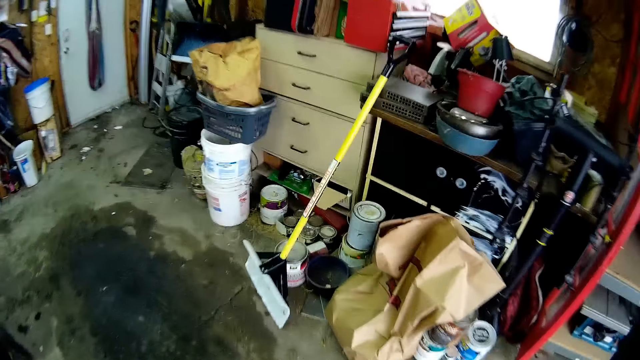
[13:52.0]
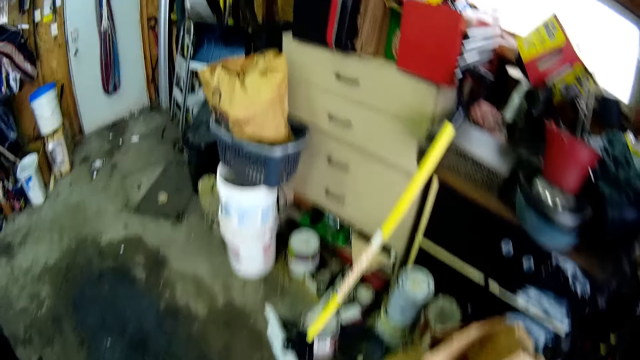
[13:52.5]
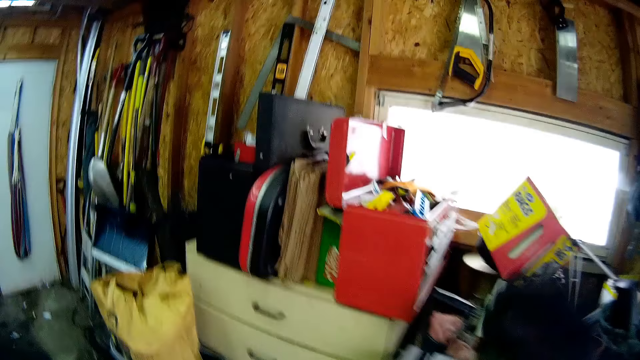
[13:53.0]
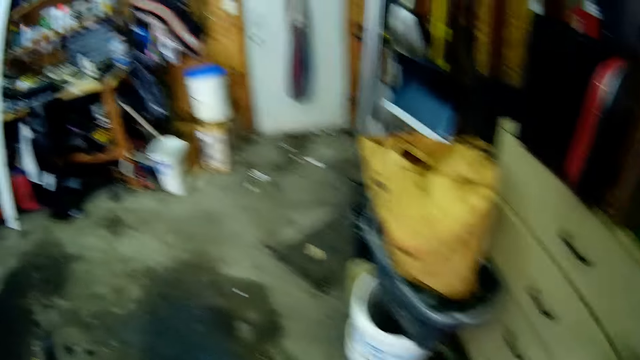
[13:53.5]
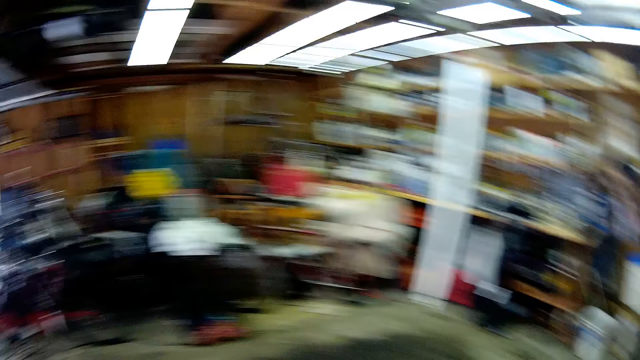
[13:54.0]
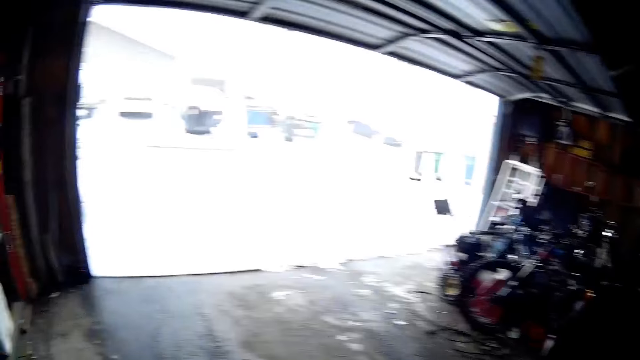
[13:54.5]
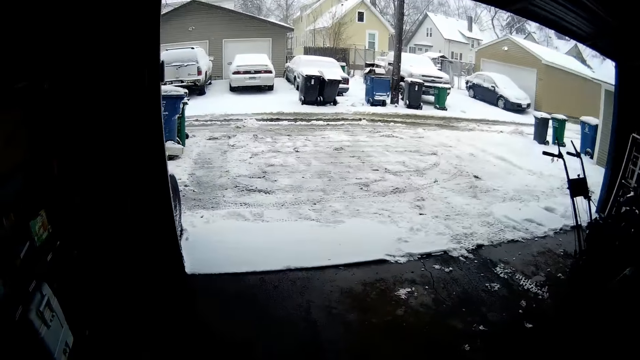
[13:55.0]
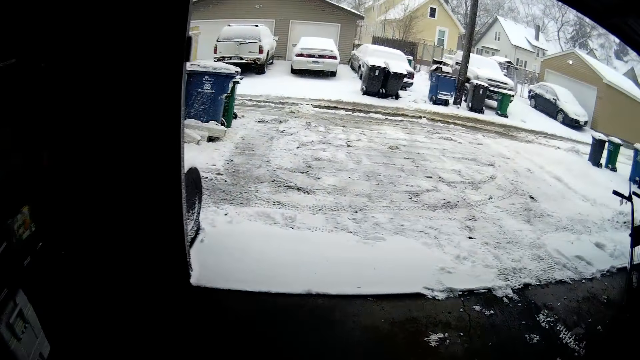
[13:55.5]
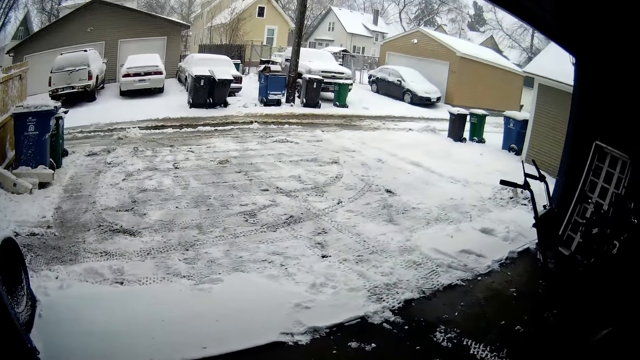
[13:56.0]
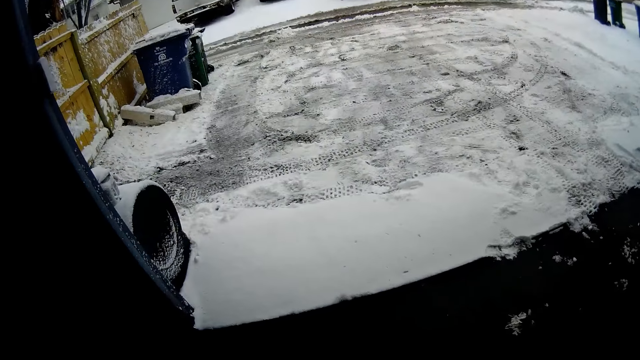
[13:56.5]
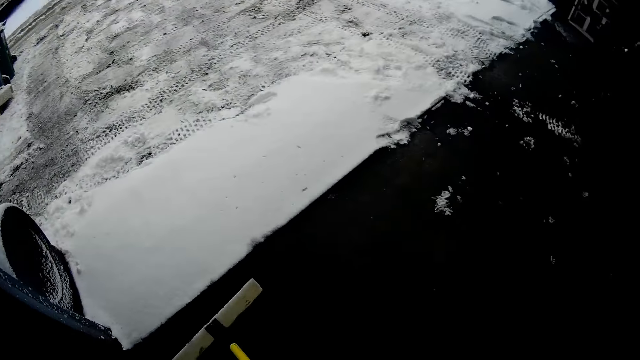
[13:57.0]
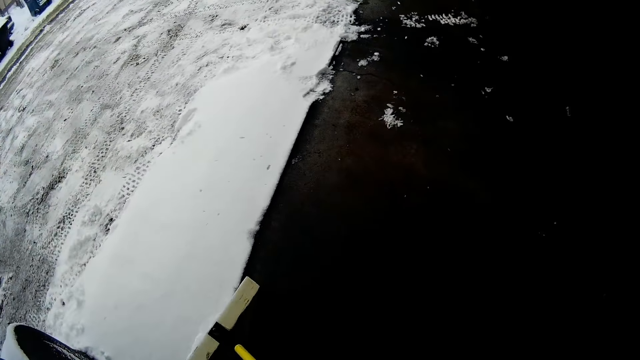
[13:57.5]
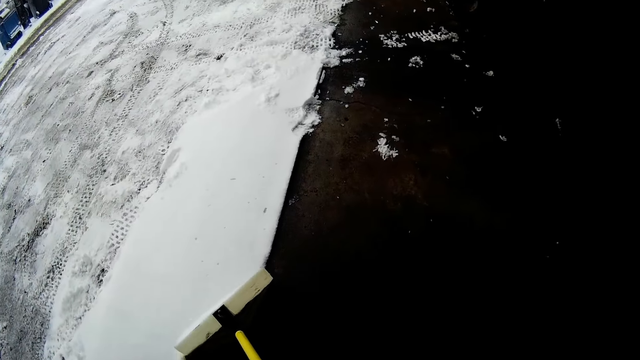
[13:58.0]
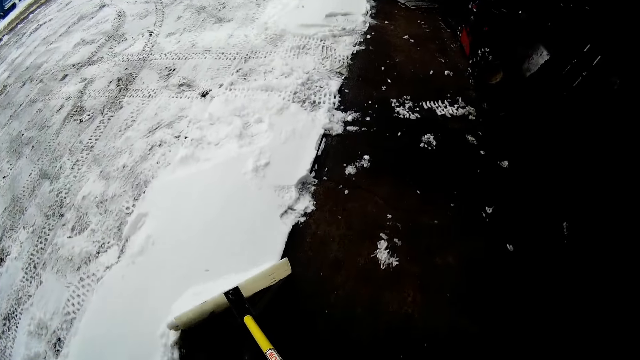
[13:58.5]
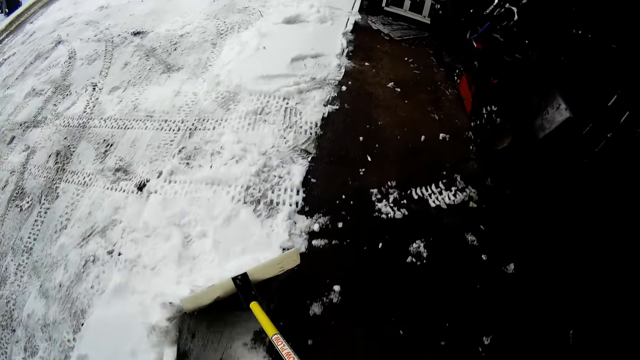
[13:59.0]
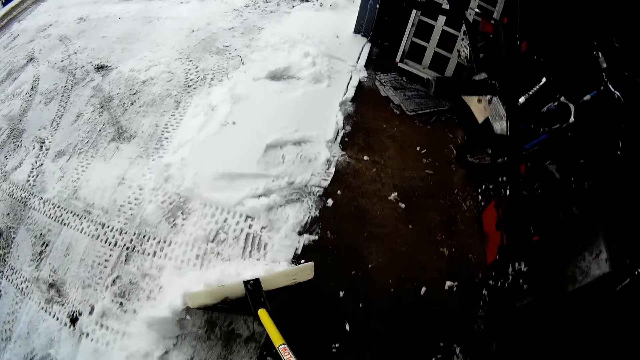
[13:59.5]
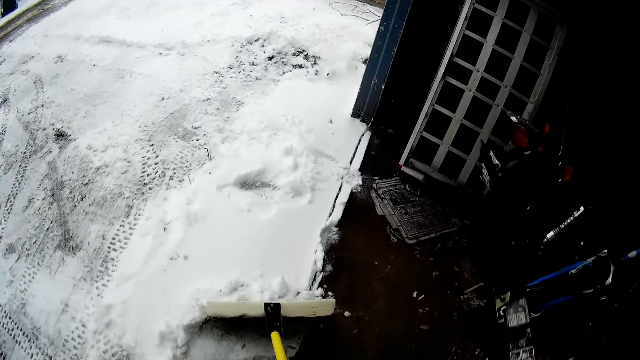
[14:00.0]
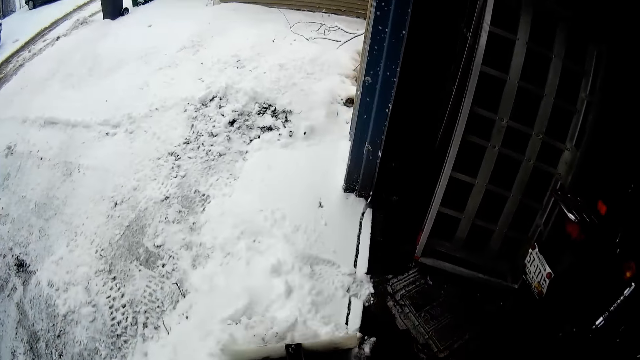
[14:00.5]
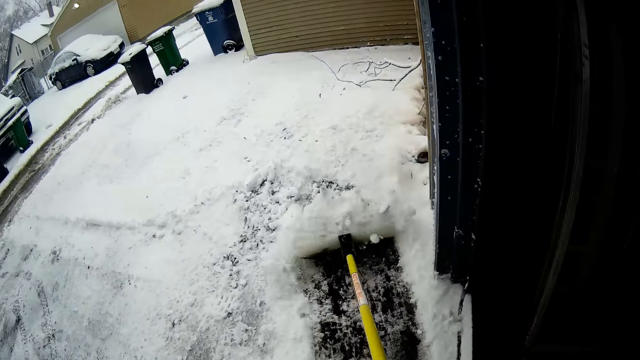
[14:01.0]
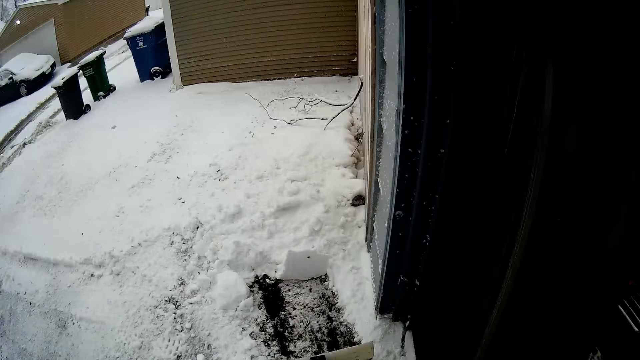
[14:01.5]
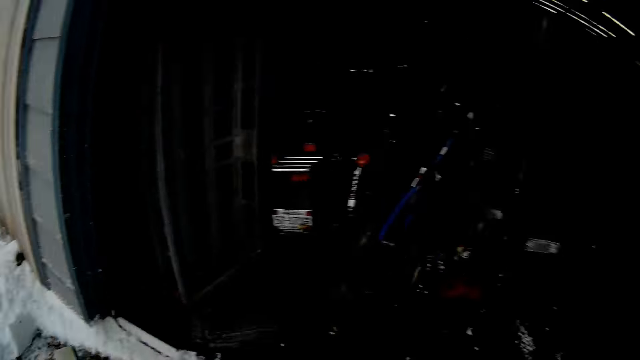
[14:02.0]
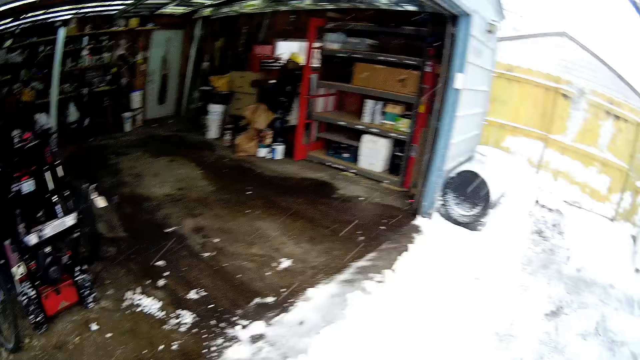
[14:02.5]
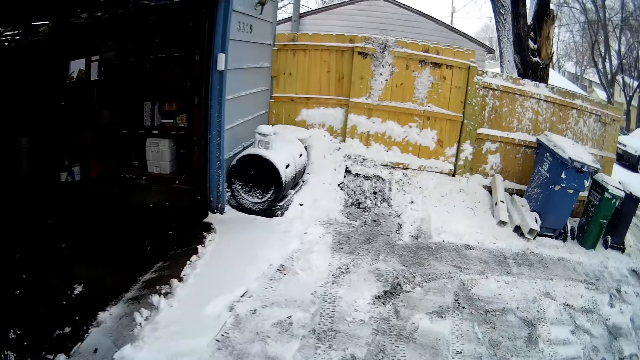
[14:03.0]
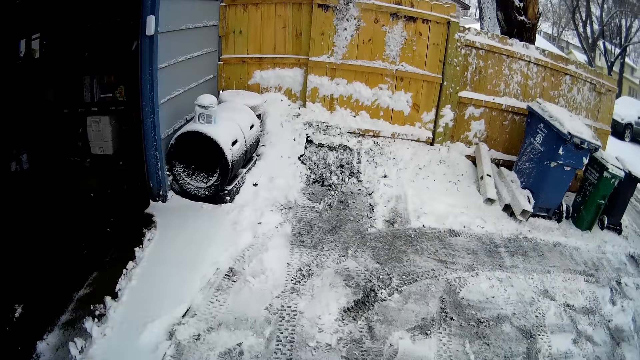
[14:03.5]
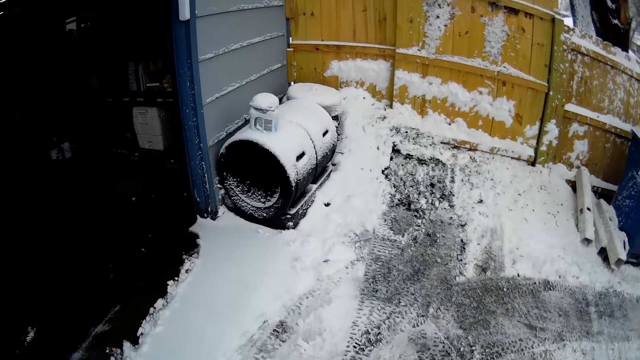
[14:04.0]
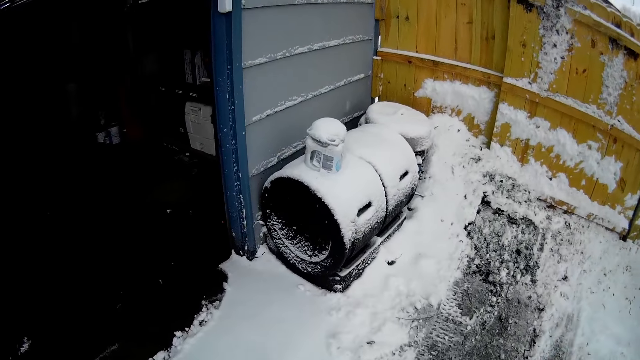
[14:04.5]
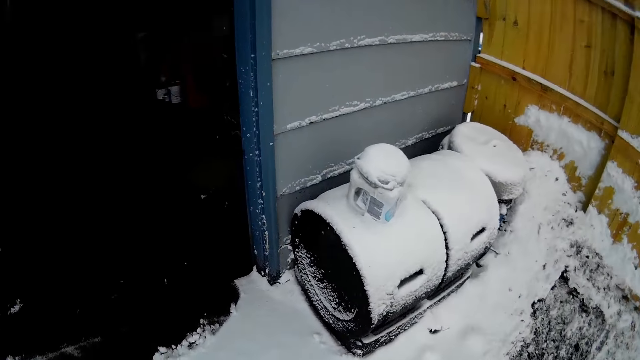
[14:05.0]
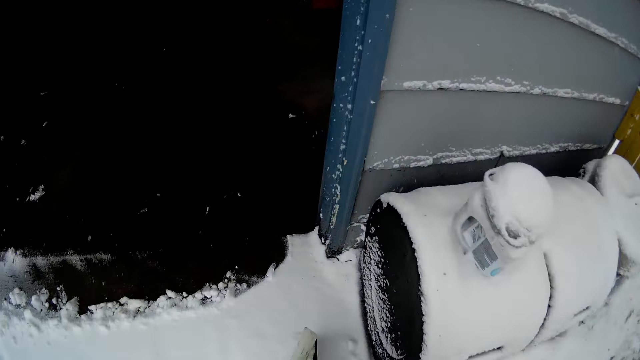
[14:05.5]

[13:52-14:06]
The camera wearer picks up a snow shovel from against the stand. They turn around the store. They walk around the store. They push snow around the store door with the snow shovel. They turn around the store. They walk around the area.

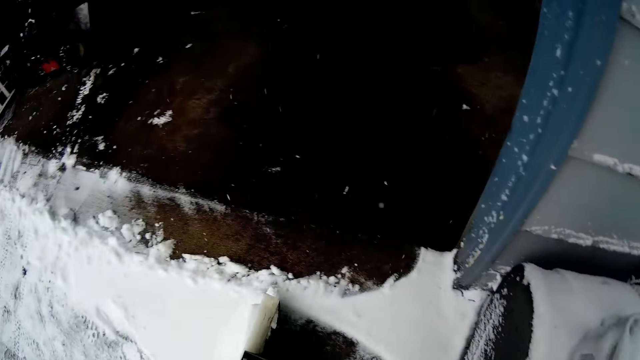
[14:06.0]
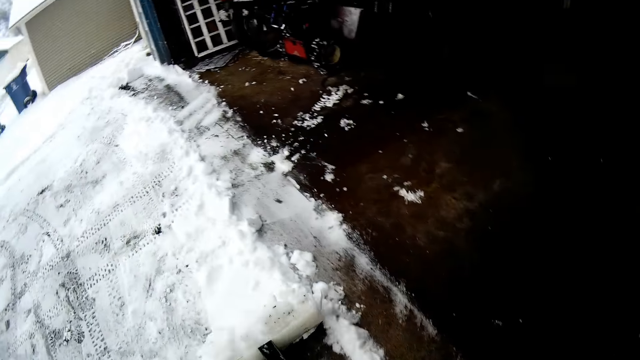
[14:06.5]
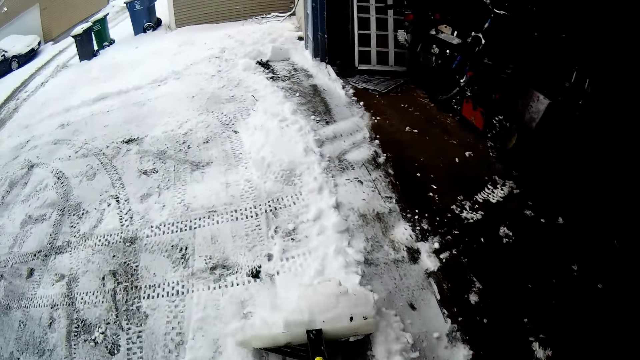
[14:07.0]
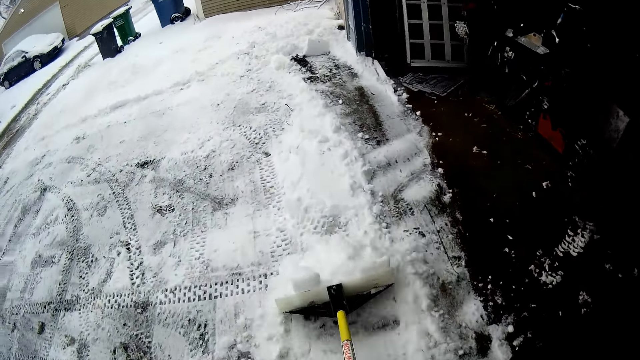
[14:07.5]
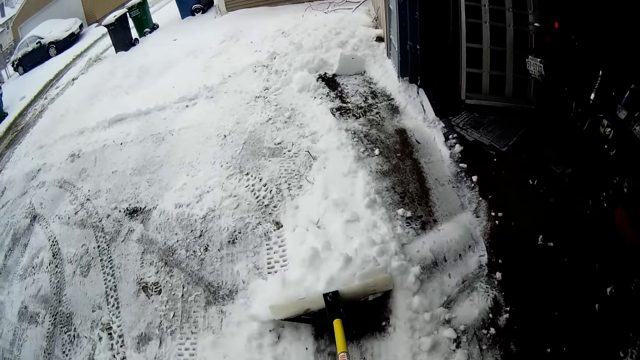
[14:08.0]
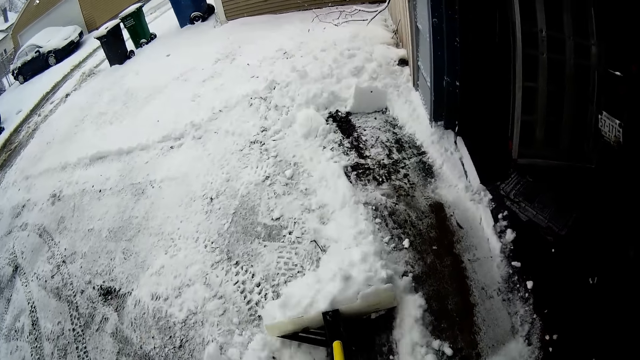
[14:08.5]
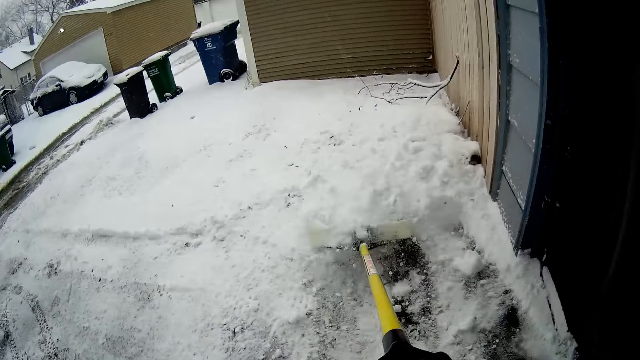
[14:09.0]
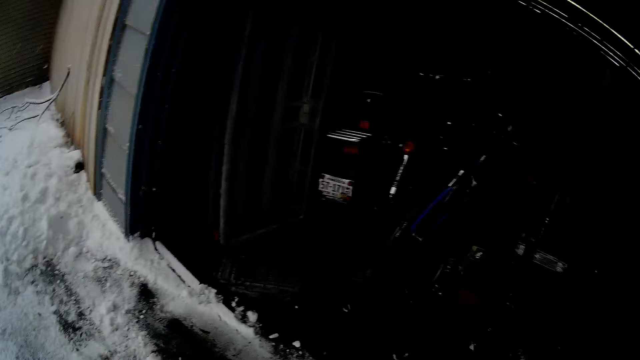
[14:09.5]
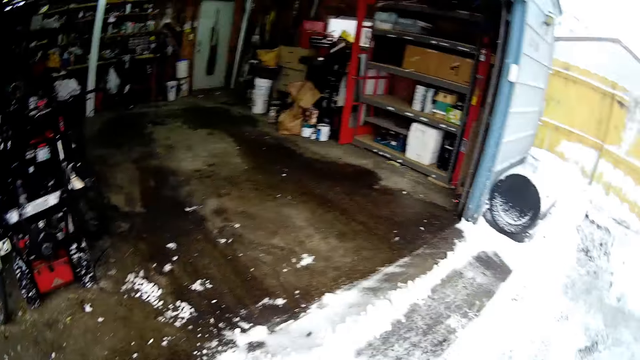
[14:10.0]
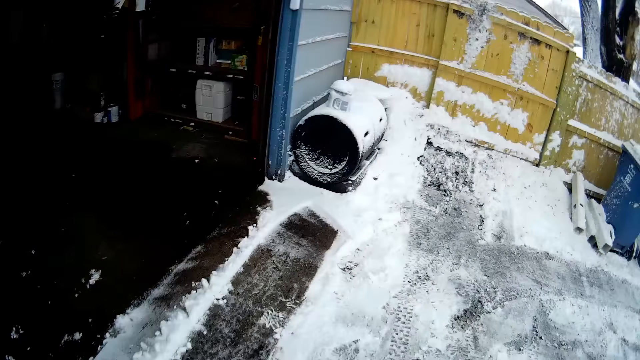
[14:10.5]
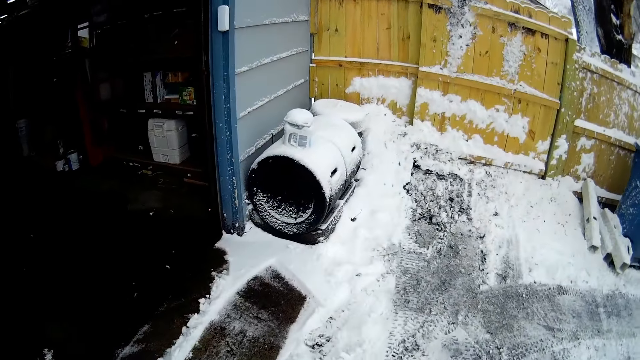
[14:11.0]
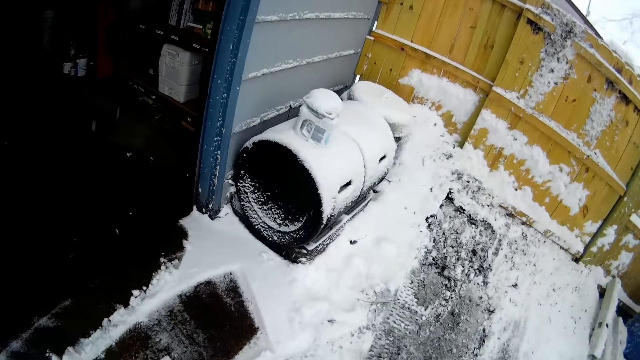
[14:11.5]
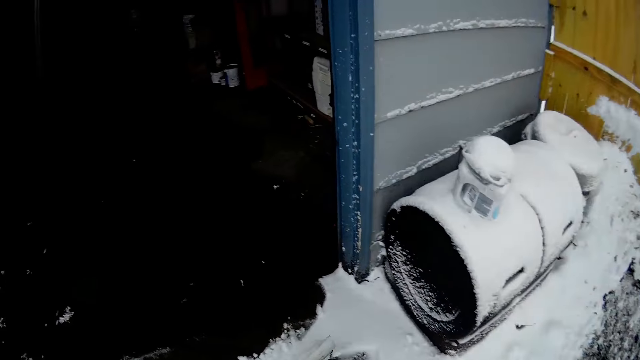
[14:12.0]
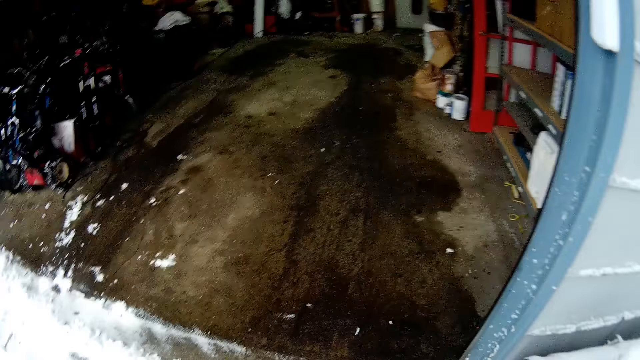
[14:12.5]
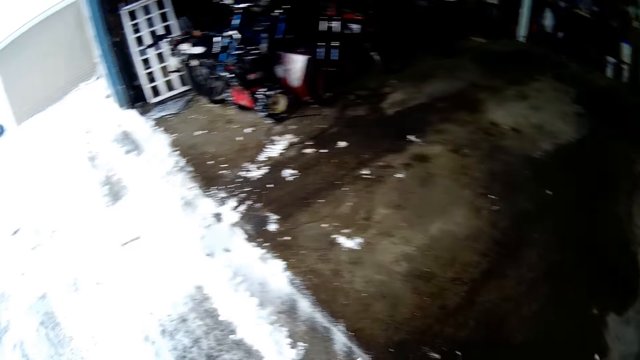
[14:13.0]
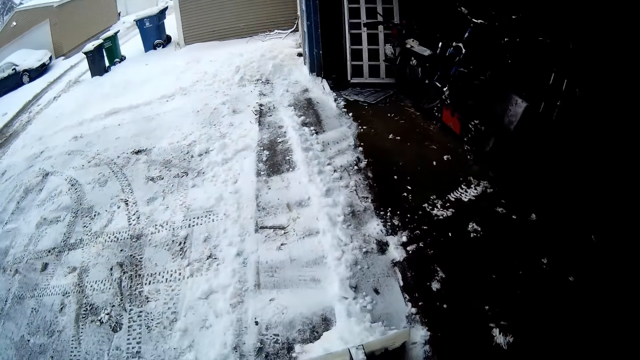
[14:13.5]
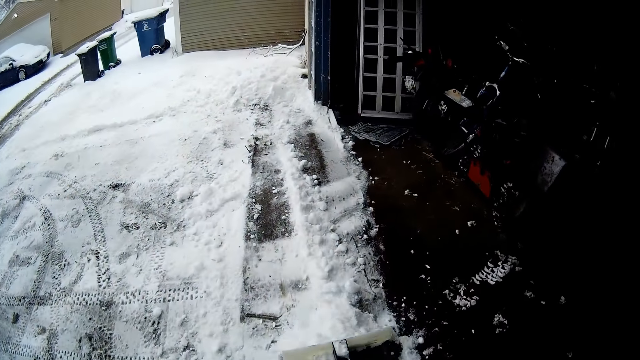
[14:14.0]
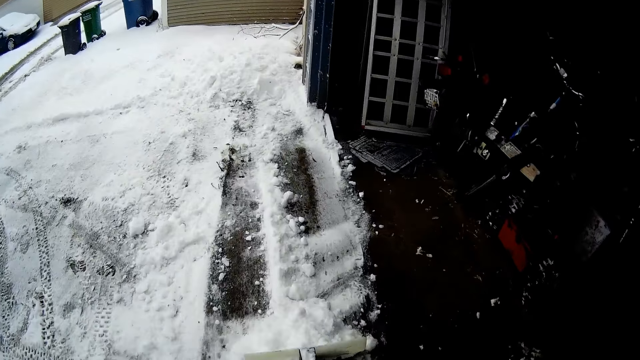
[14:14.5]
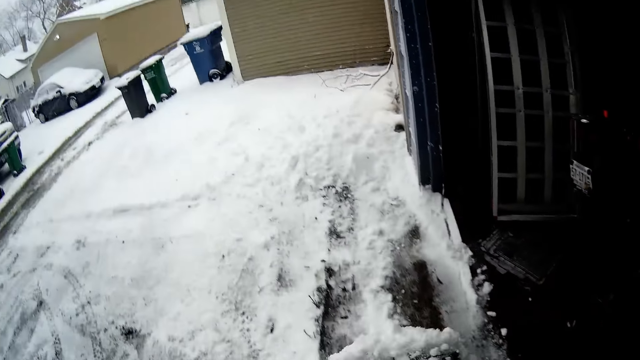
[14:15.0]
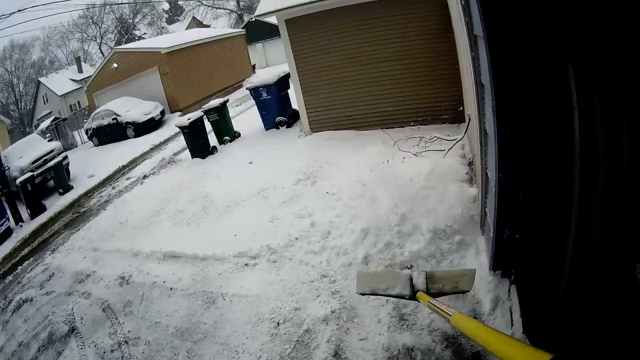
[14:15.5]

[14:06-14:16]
The camera wearer pushes snow with a snow shovel. They turn around the area. They walk around the area. They push snow with the snow shovel.
